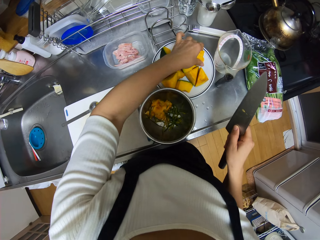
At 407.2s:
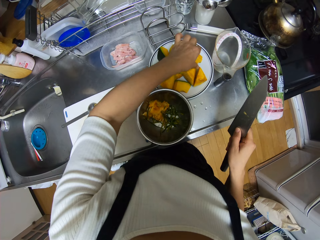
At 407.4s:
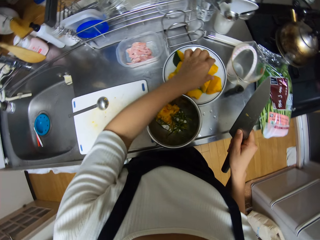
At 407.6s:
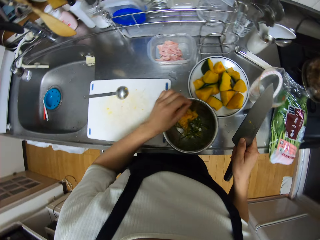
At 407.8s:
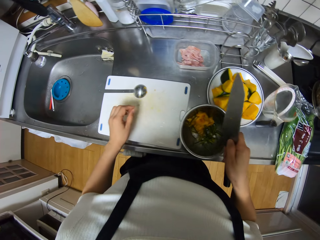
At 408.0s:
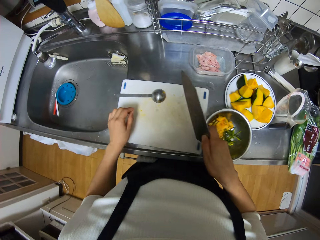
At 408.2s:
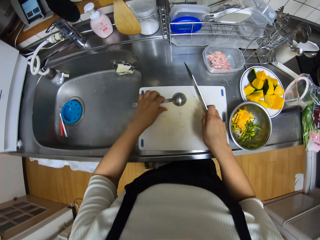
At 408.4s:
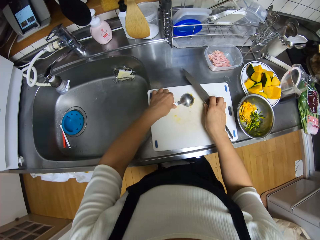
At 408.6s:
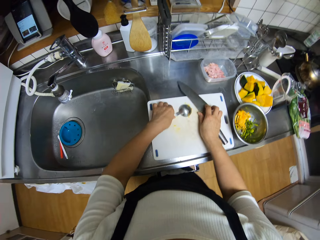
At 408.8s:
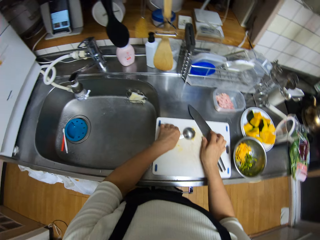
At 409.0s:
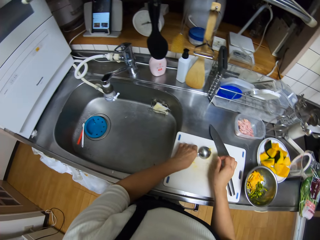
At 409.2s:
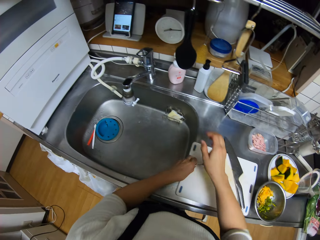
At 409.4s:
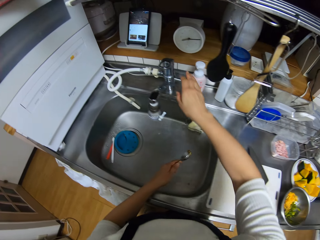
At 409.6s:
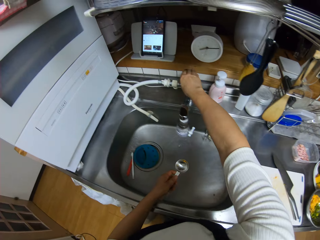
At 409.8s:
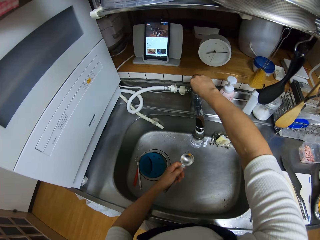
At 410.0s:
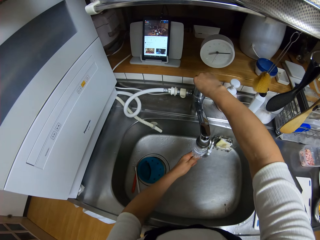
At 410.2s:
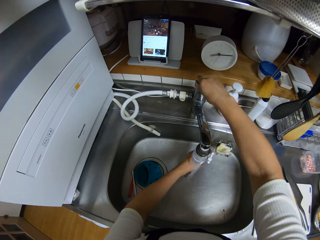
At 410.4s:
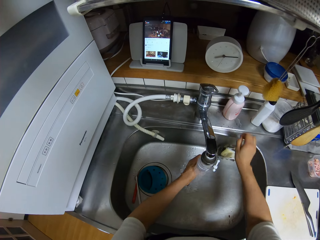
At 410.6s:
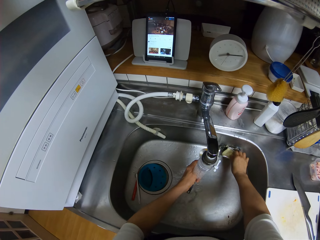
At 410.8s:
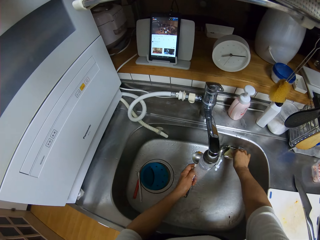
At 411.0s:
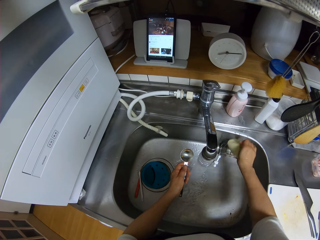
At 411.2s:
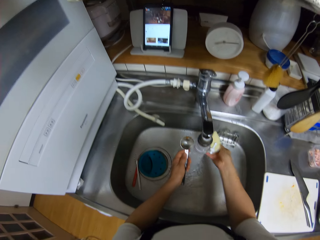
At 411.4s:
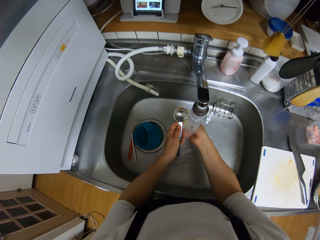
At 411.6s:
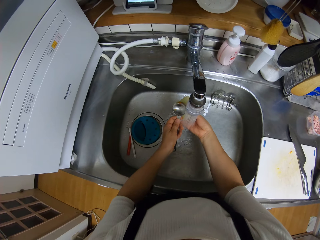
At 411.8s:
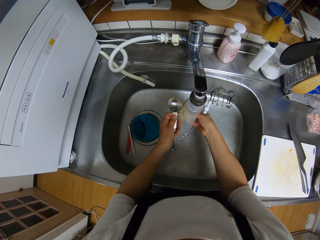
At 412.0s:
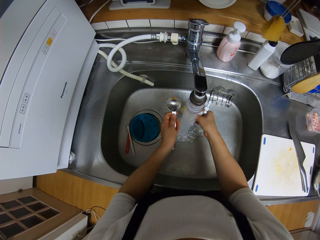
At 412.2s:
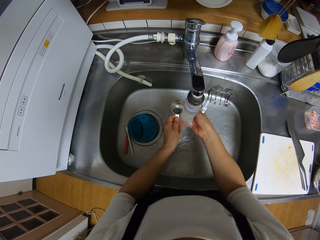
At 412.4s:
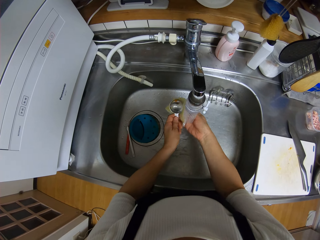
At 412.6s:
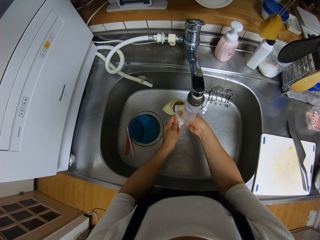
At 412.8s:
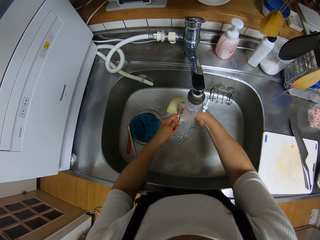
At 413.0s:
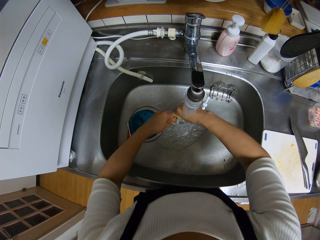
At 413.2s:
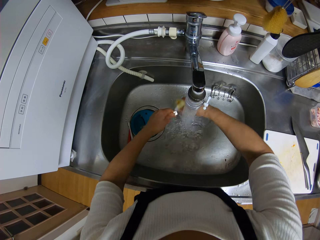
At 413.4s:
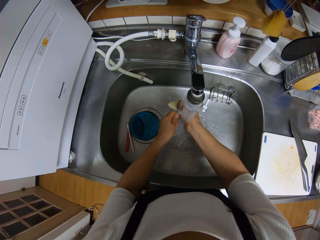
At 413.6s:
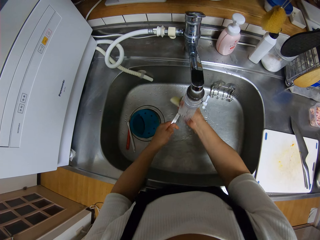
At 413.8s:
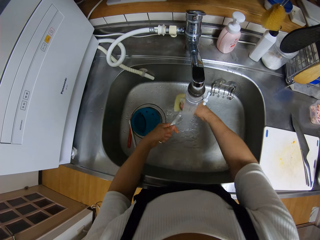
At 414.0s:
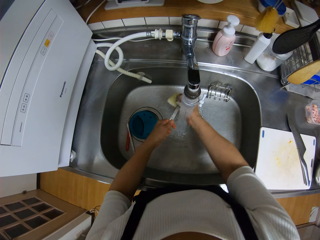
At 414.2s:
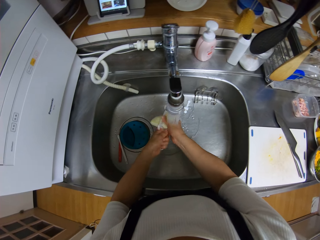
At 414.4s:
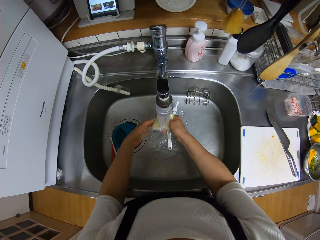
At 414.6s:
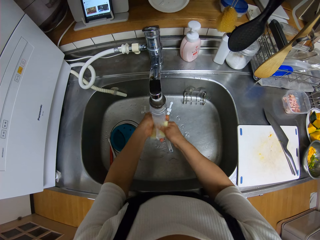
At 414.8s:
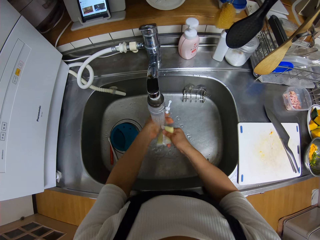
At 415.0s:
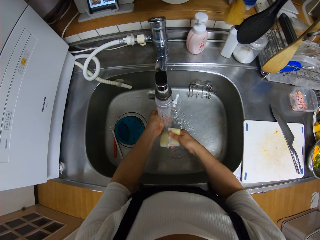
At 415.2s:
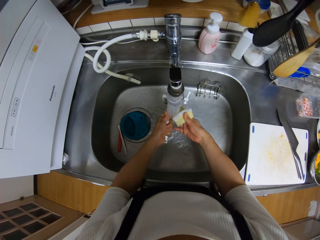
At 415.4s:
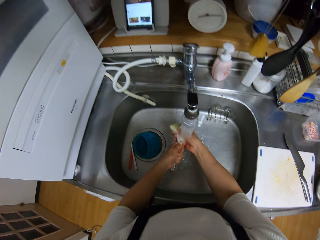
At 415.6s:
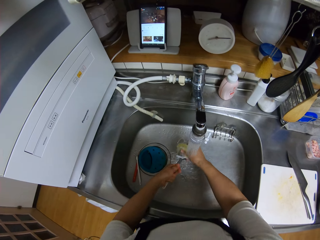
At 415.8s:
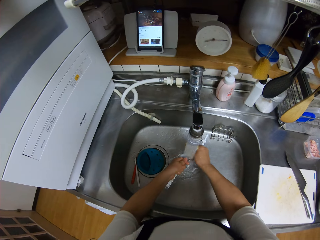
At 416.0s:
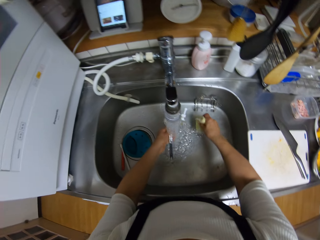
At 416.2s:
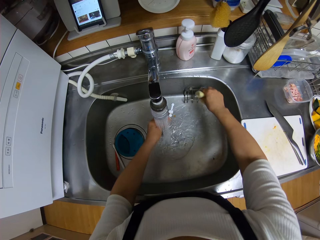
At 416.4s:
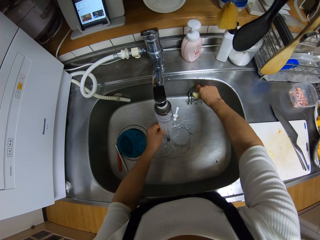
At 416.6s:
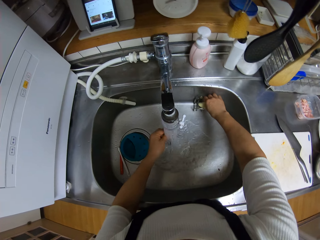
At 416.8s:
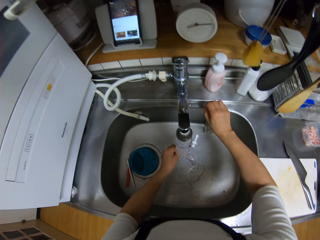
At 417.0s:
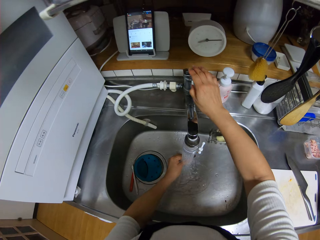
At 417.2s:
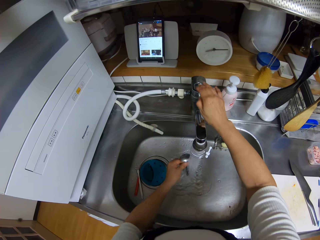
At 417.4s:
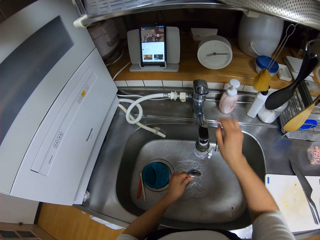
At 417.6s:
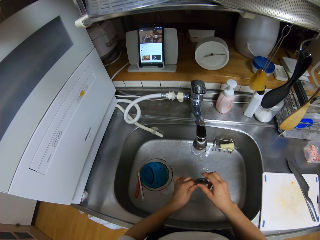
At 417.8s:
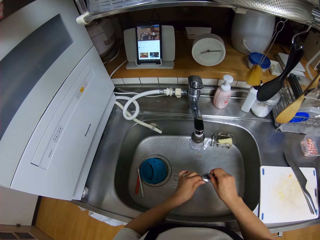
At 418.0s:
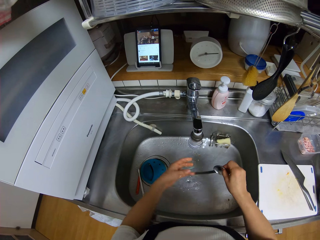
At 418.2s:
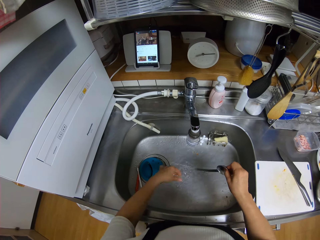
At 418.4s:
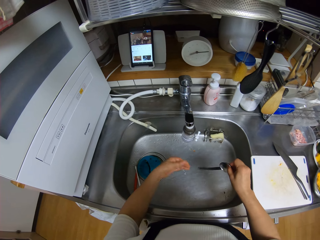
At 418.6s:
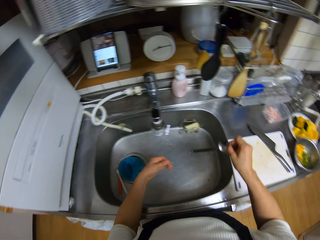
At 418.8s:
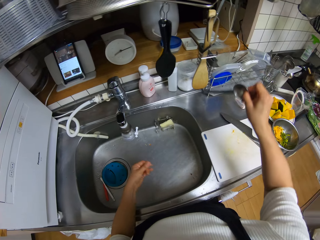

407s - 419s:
The camera wearer drops the smaller piece of pumpkin on the plate. She drops the knife on the chopping board. She picks a scoop from the chopping board with her left hand. She opens a tap with her right hand. She picks a sponge from the sink with her right hand. She washes the scoop with the sponge. She drops the sponge in the sink. She rinses the scoop. She closes the tap with her right hand.

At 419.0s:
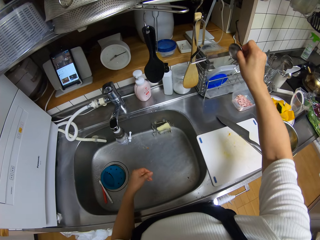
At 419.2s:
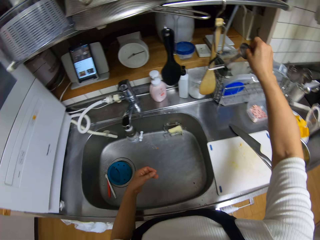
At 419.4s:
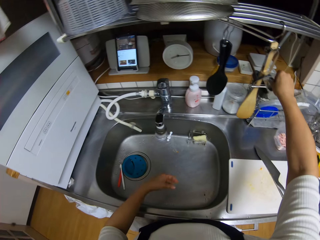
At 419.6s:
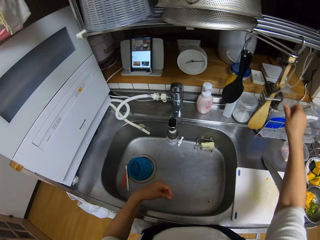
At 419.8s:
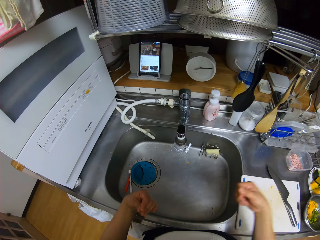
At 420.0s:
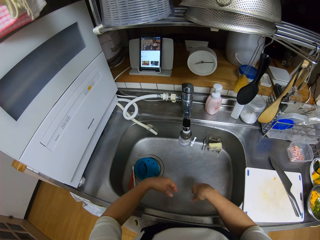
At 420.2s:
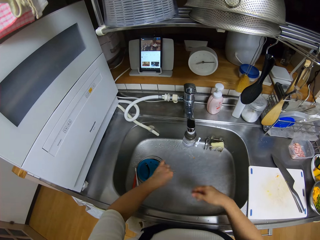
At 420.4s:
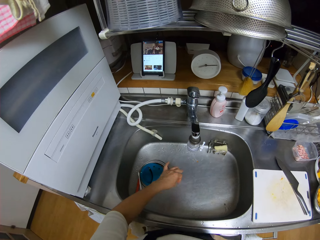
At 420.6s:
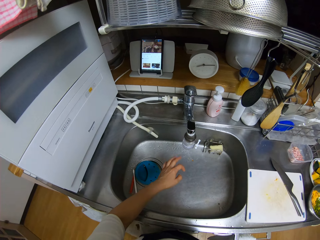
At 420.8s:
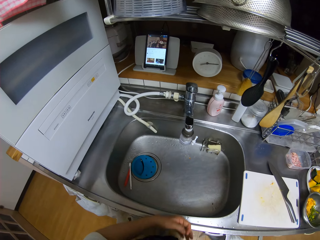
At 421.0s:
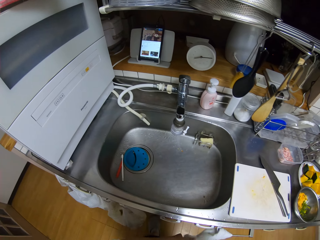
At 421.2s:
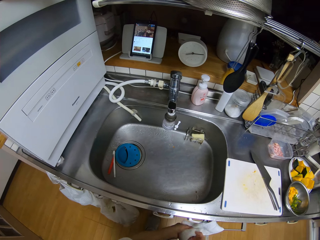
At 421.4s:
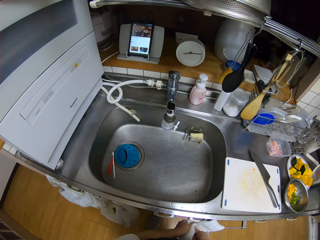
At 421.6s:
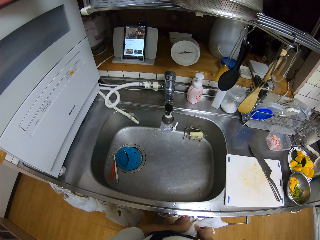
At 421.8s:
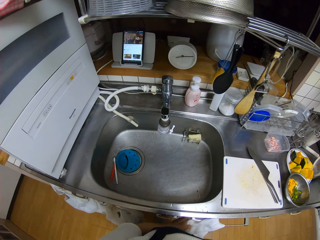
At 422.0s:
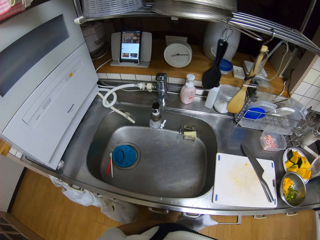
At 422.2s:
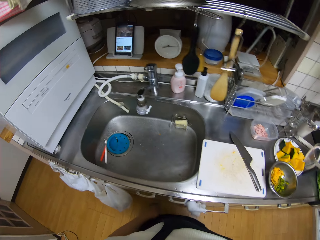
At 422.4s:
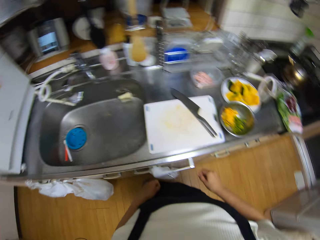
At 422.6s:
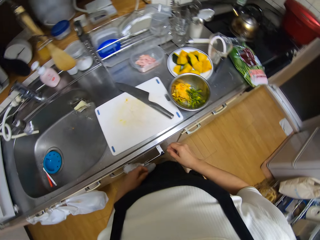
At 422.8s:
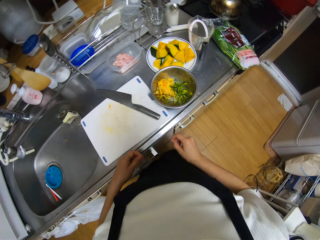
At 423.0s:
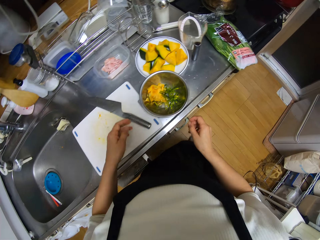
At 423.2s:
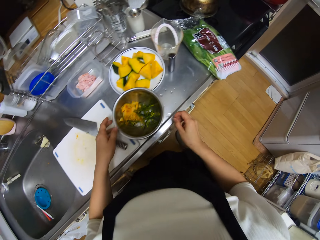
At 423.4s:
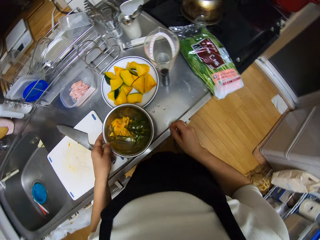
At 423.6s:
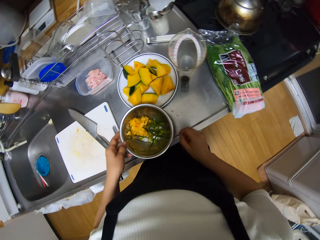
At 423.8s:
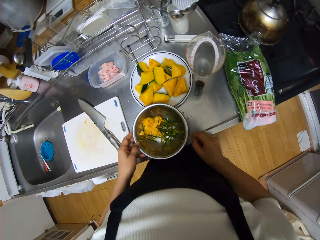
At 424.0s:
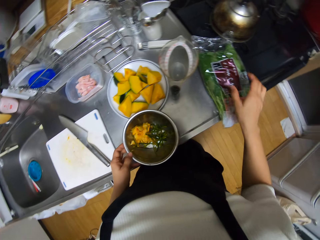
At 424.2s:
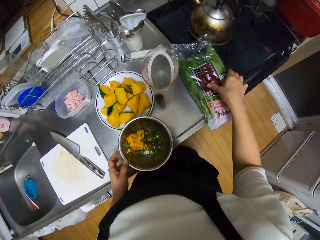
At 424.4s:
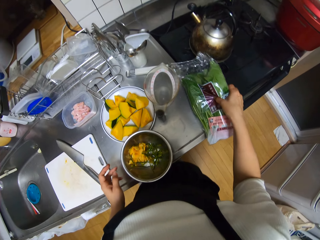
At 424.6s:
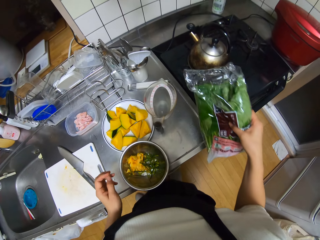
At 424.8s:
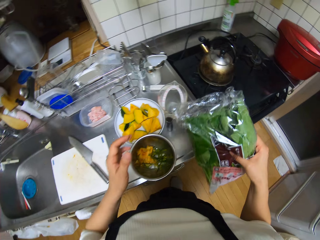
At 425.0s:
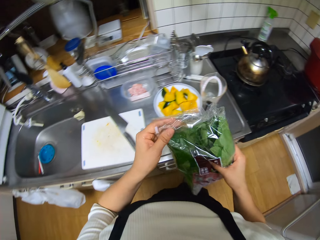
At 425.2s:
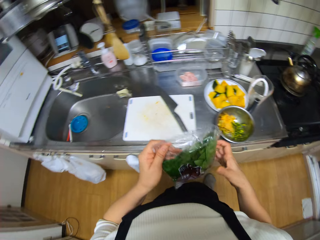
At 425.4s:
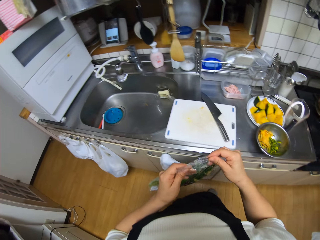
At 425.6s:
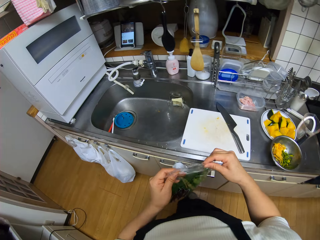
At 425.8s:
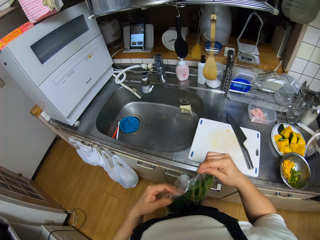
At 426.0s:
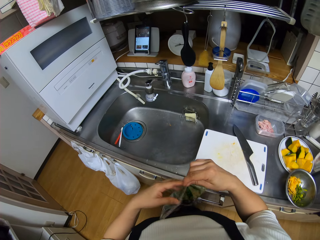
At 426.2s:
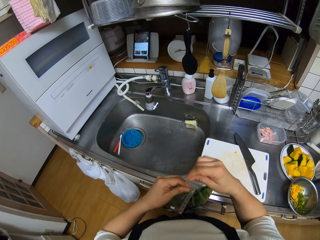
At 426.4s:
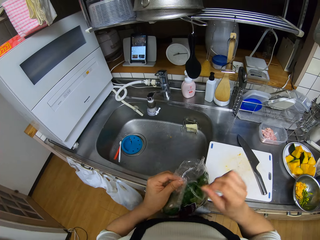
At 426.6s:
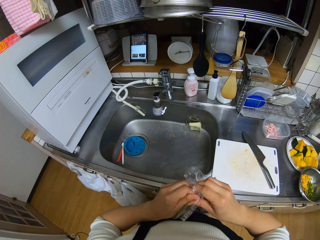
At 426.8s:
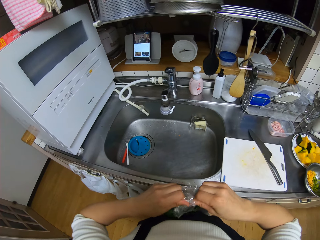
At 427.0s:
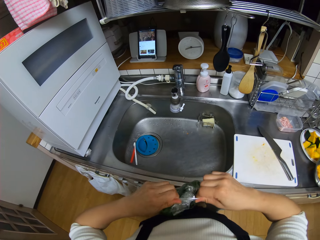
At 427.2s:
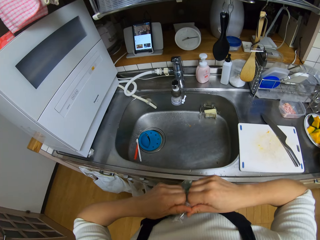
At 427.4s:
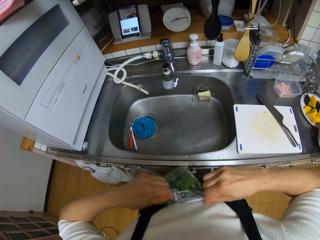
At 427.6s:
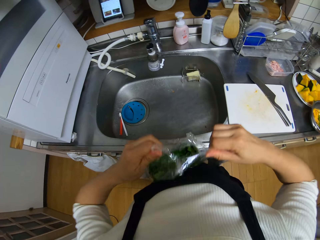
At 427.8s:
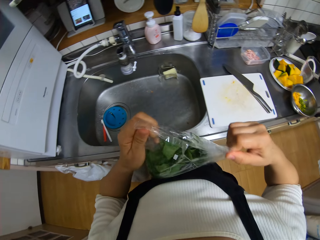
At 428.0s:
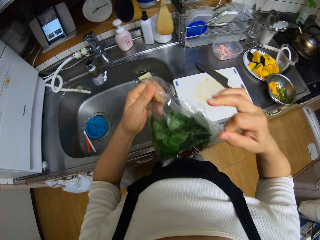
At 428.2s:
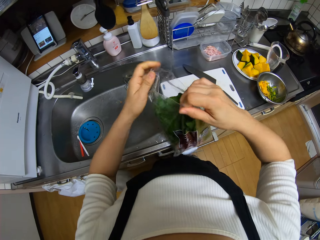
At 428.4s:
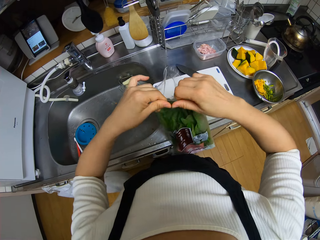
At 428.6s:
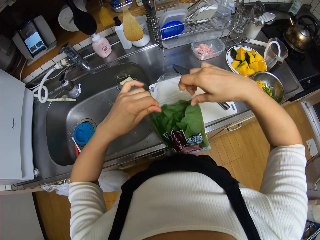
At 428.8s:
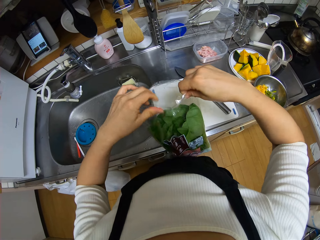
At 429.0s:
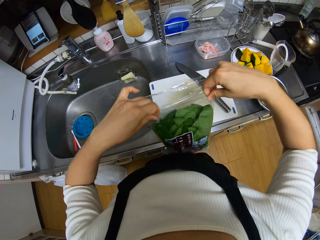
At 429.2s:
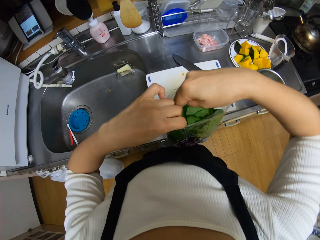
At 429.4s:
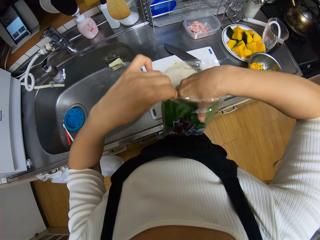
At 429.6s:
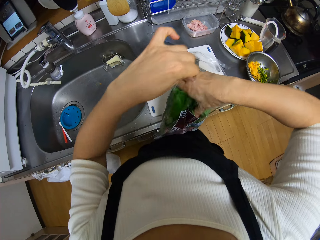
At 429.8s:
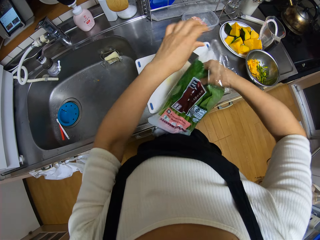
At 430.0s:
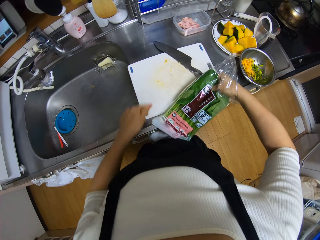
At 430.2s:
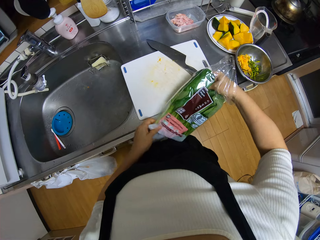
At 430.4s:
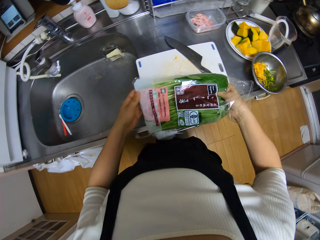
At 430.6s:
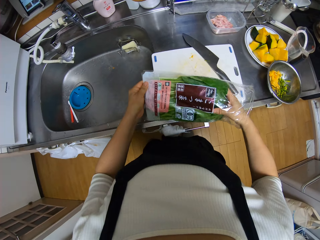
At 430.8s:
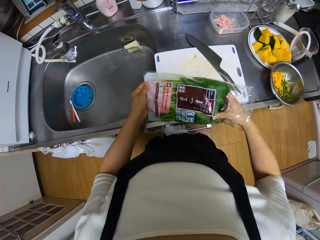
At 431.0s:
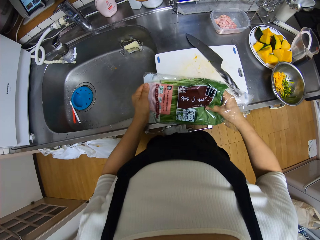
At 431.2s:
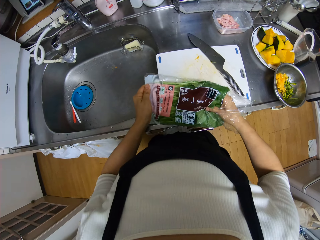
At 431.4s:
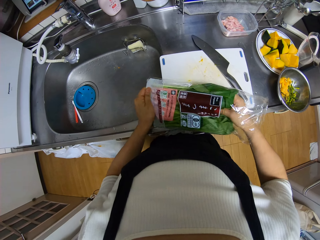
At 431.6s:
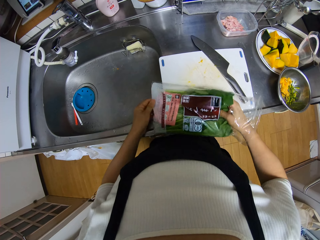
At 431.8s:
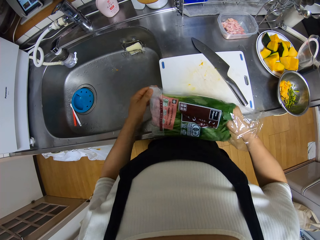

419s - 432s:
The camera wearer drops the scoop in a rack. She shakes her hands. She cleans her hands with a towel. She moves the stainless bowl on the counter with her left hand. She picks a pack of spinach from the counter. She opens the pack of spinach with both hands. She removes the spinach from the pack.
